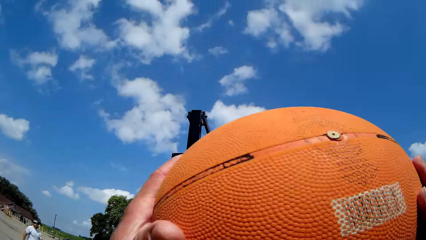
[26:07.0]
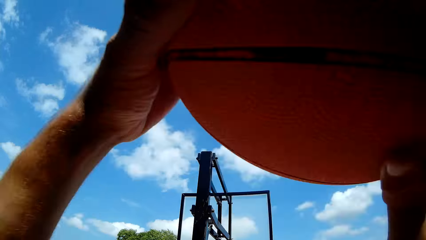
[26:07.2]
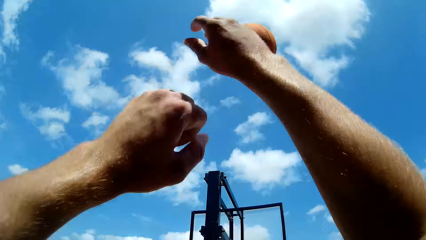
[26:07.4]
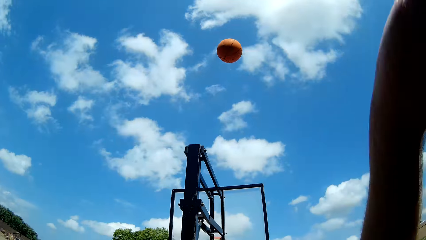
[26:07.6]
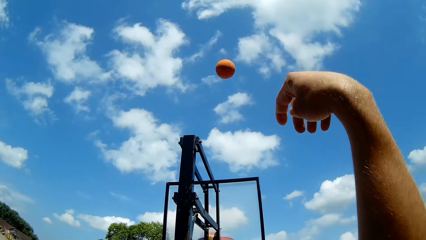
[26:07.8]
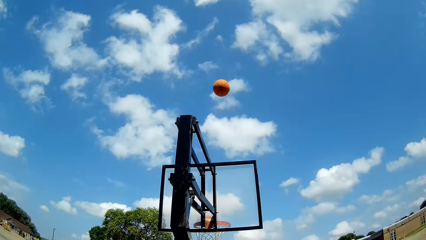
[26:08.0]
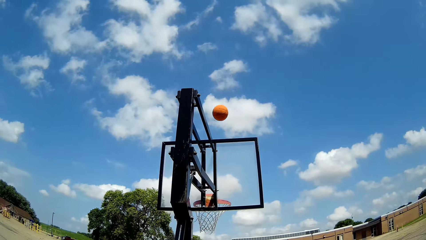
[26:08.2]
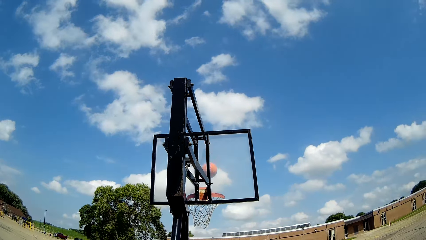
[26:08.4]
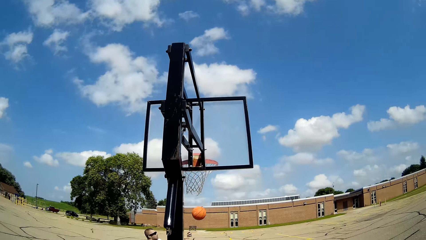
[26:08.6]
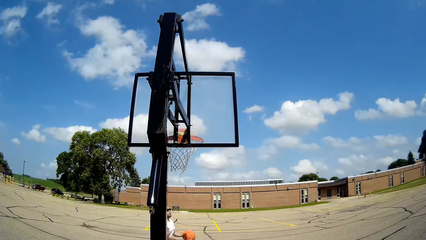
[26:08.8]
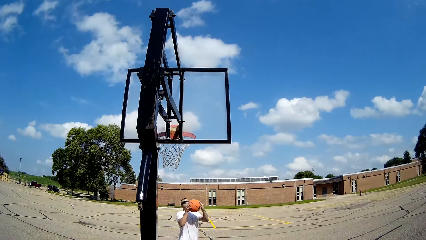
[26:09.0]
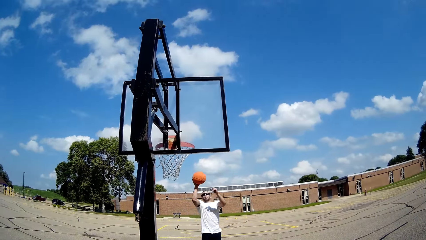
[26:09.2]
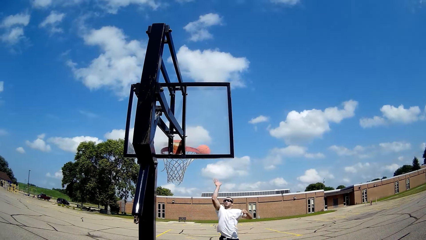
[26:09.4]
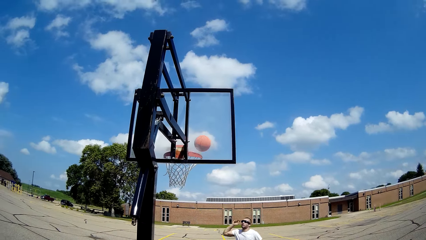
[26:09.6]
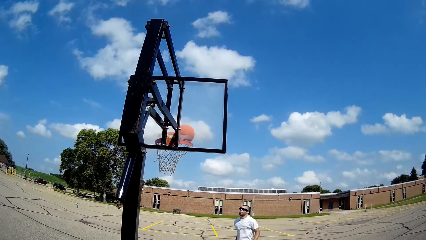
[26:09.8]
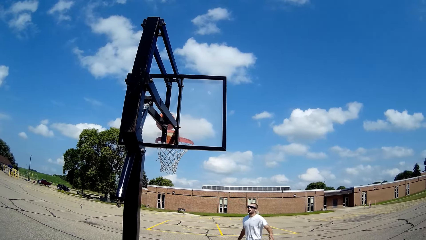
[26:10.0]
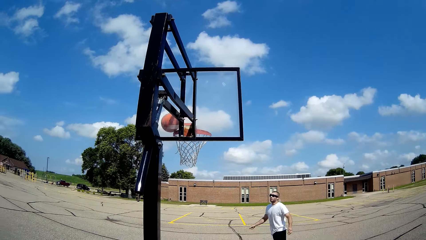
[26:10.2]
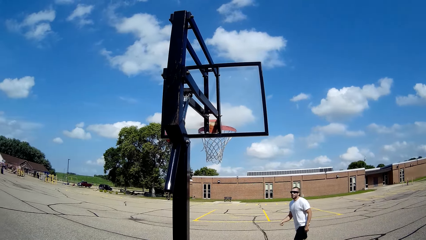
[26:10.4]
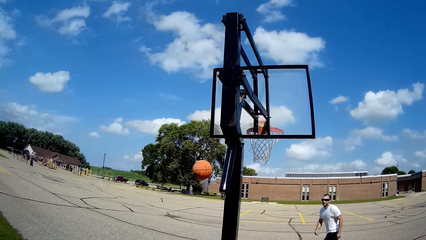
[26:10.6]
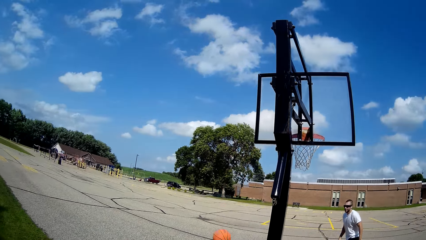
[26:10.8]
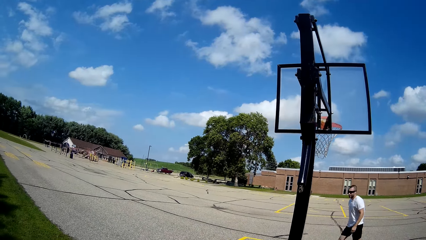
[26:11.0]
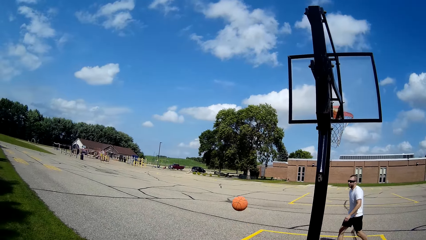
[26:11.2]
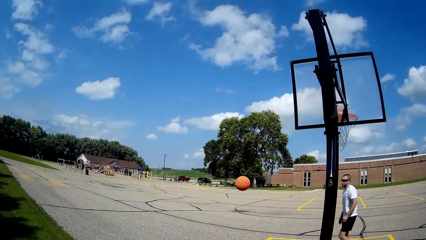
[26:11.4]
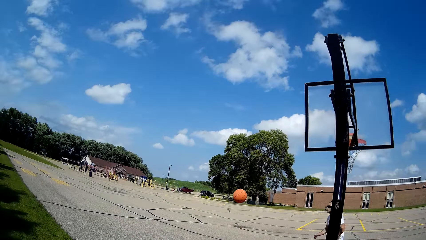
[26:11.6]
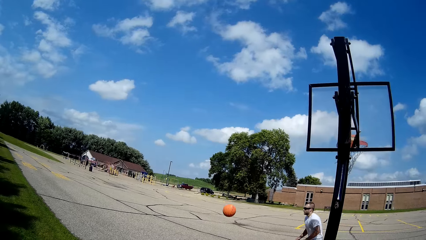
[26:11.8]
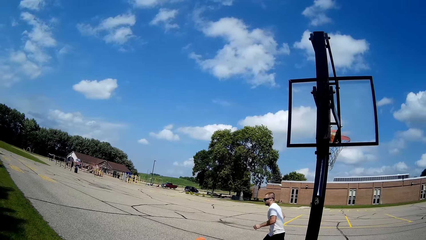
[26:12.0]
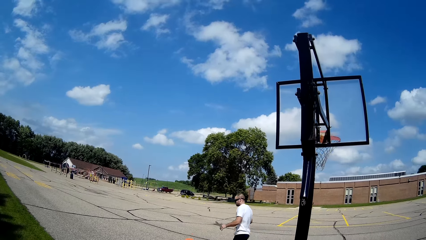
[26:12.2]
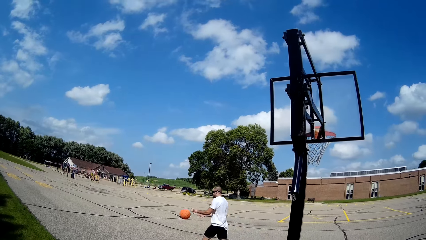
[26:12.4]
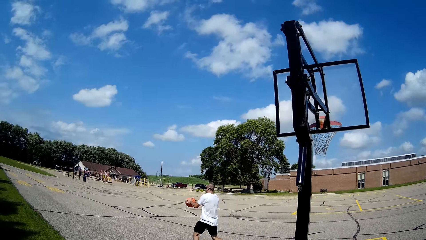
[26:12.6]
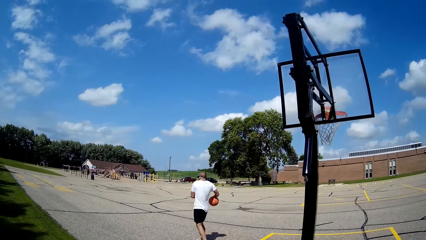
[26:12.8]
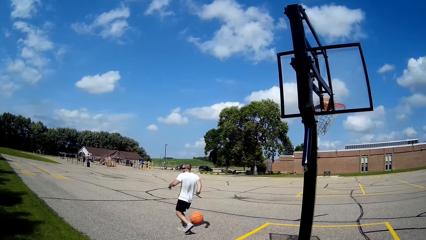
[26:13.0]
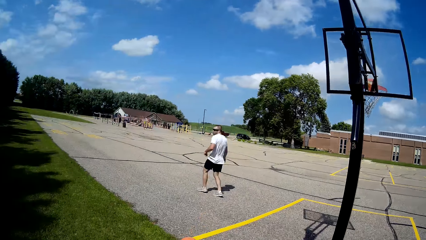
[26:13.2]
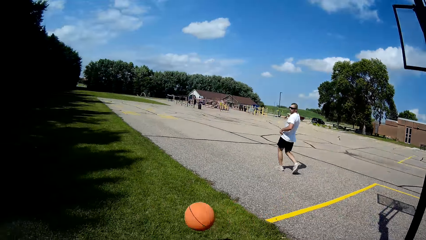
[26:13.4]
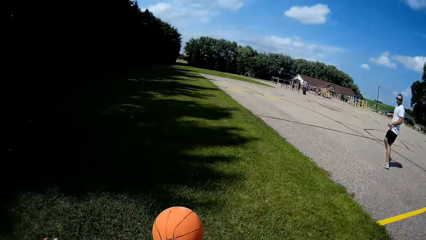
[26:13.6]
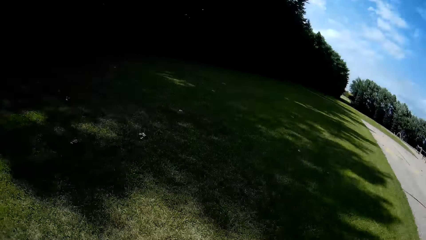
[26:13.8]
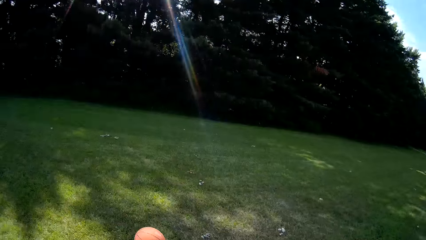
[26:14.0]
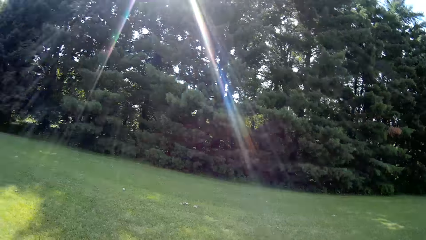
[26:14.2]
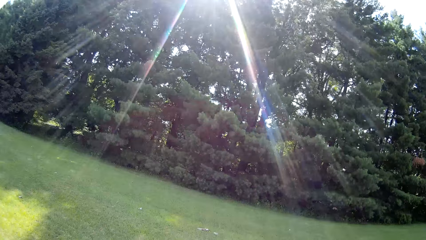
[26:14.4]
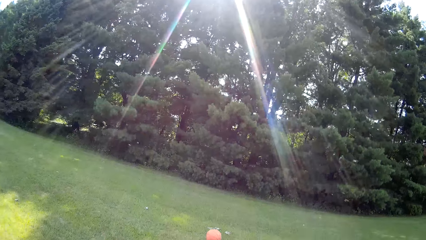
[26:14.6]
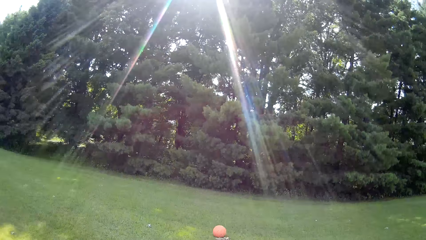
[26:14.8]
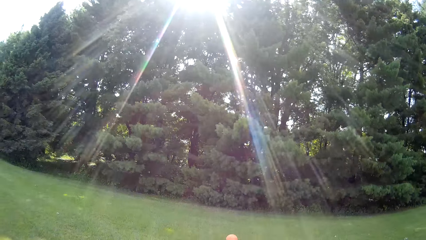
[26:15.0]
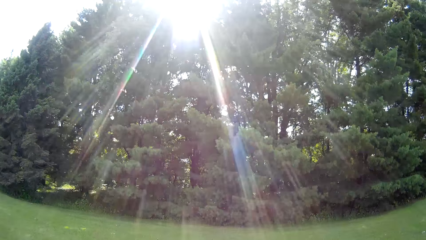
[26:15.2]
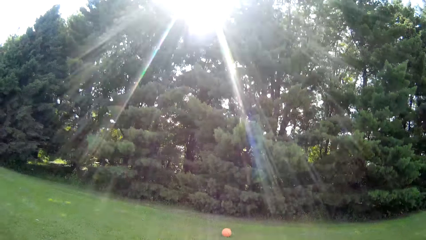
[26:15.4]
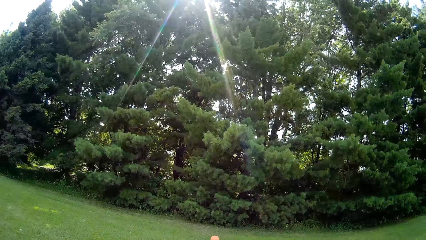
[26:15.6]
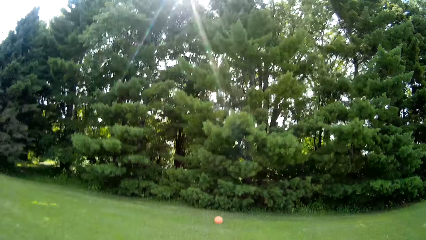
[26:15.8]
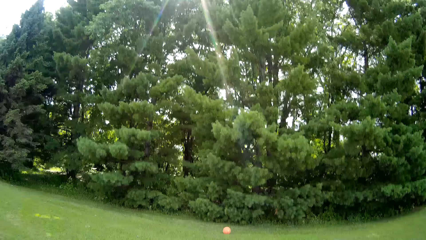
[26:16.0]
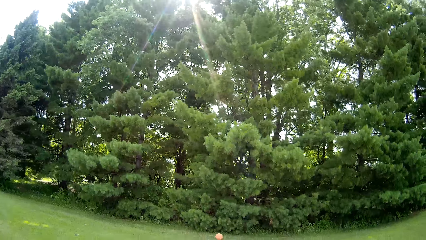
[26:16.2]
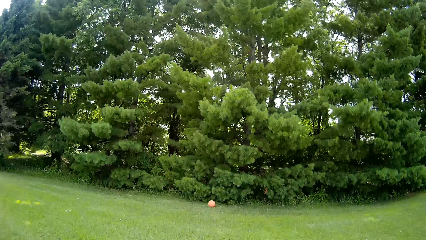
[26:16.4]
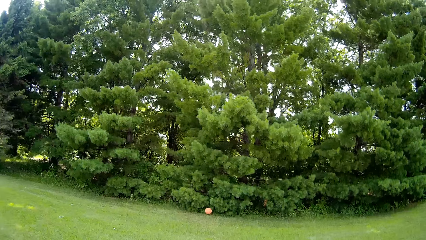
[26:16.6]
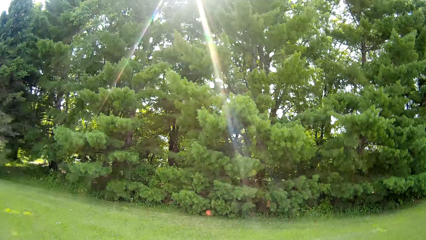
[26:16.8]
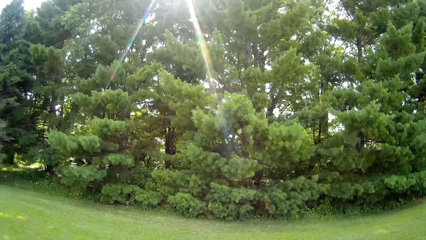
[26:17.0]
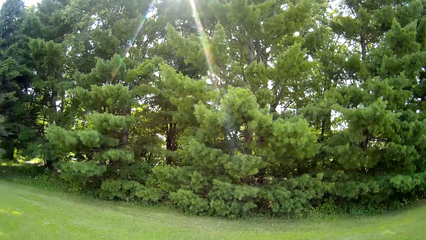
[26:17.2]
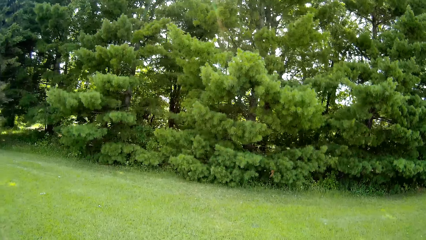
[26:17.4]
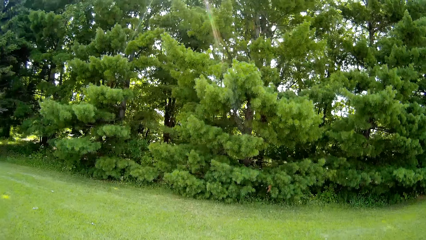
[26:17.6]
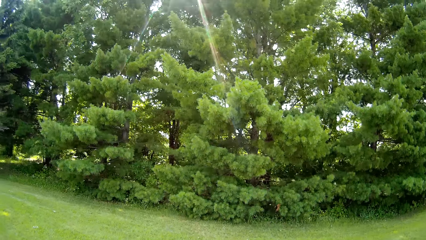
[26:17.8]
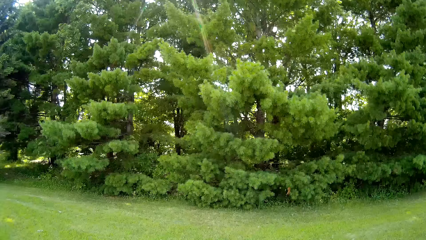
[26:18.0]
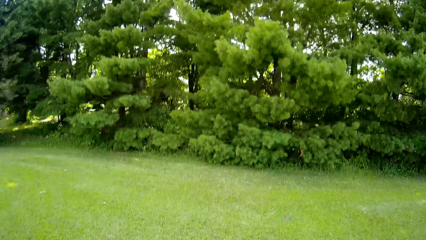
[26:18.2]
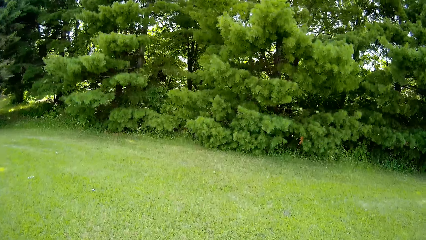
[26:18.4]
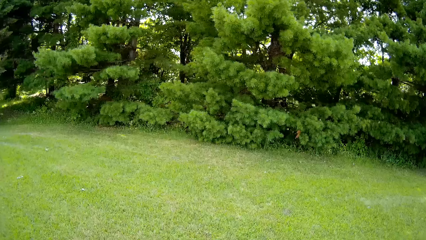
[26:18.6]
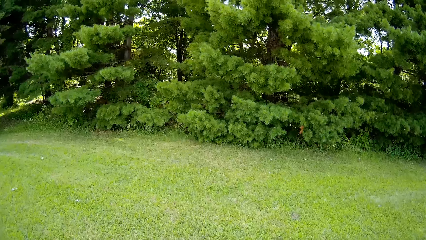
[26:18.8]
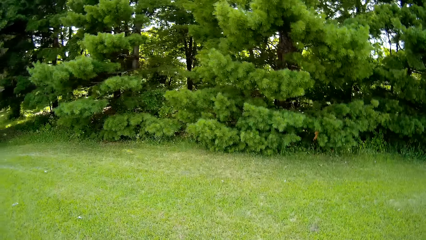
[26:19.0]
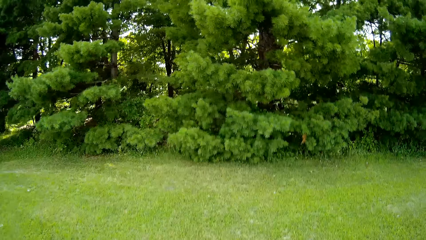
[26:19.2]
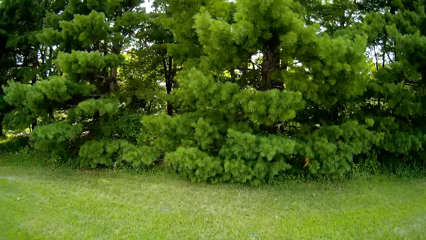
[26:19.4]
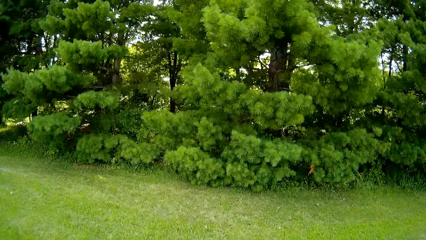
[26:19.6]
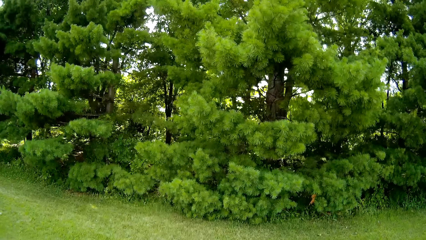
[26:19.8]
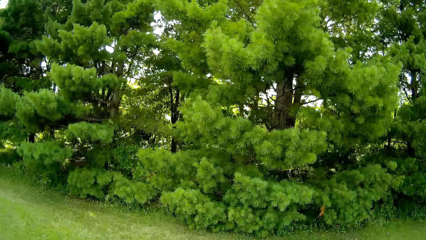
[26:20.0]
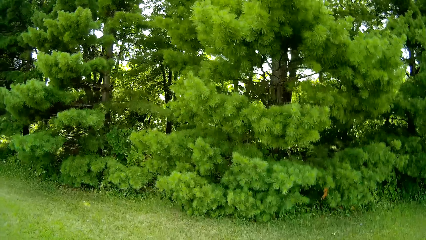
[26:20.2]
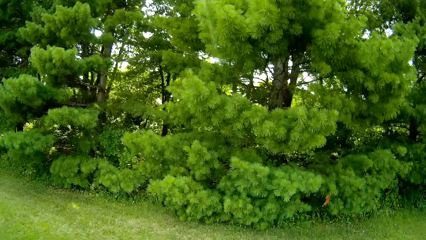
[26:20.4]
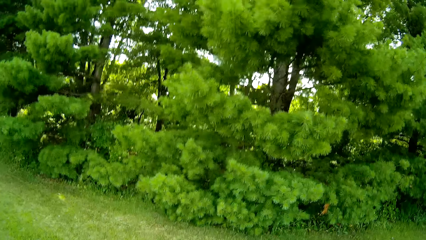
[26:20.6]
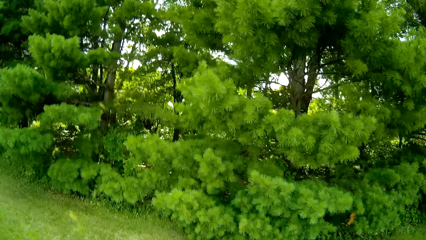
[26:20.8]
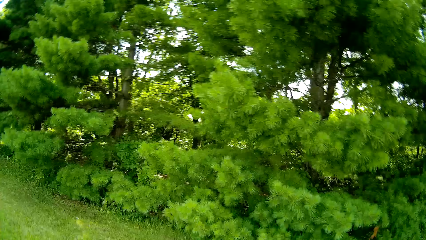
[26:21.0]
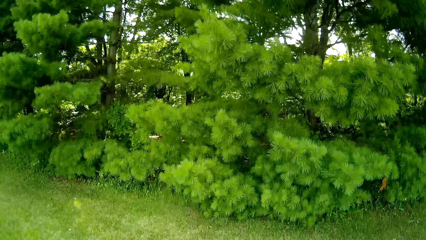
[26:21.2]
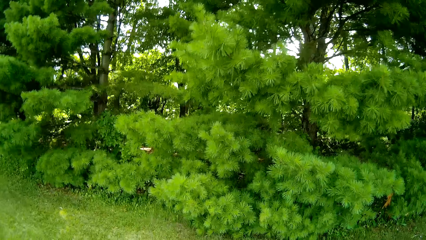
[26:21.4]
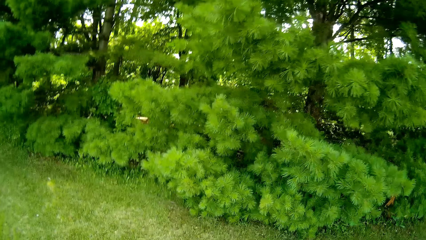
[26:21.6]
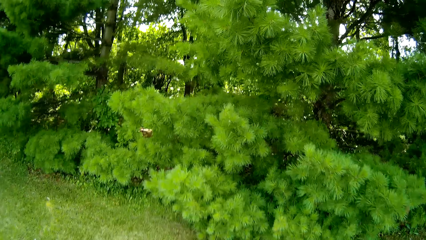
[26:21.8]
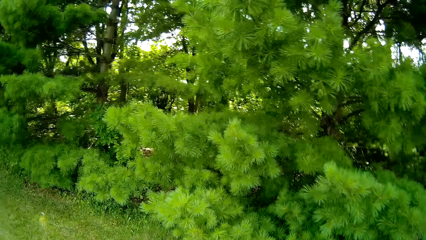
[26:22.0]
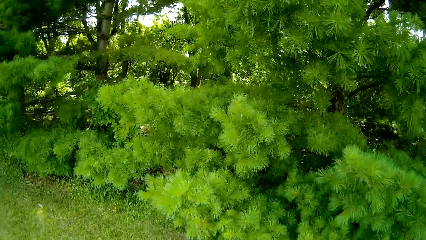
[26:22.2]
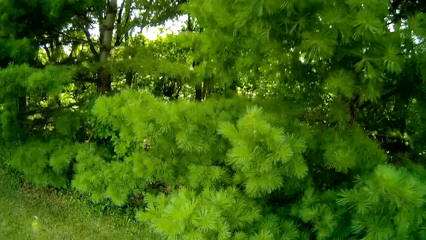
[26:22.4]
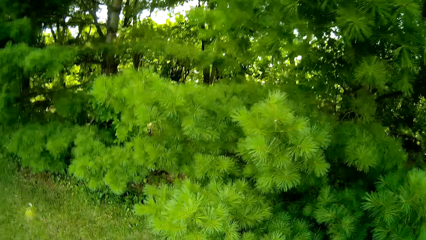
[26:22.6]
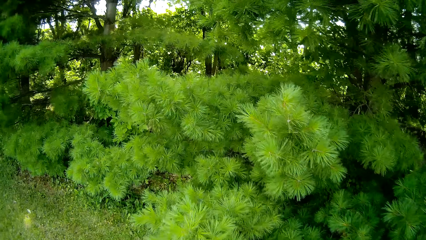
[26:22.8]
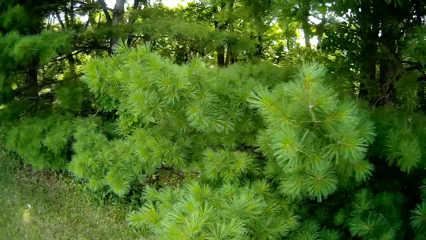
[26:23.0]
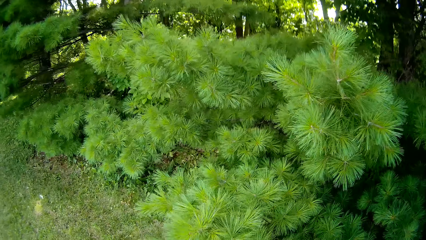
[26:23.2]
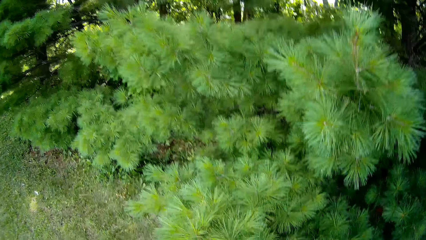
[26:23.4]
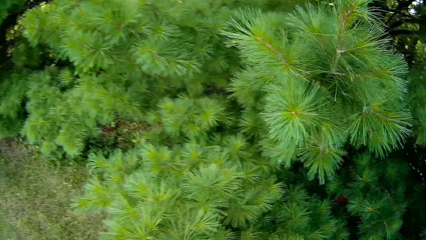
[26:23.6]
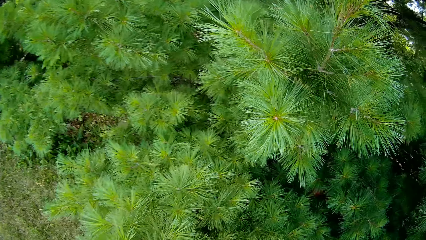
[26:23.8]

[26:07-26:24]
The camera wearer throws the basketball towards the rim with his hands. A man catches the ball and throws the ball. The camera wearer throws the basketball towards the rim with his hands again. He converses. He steps forward. The man catches the ball and tosses the basketball to the camera wearer with his right hand. The man walks around.
